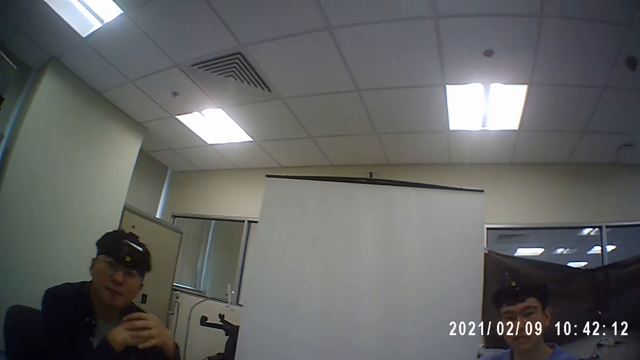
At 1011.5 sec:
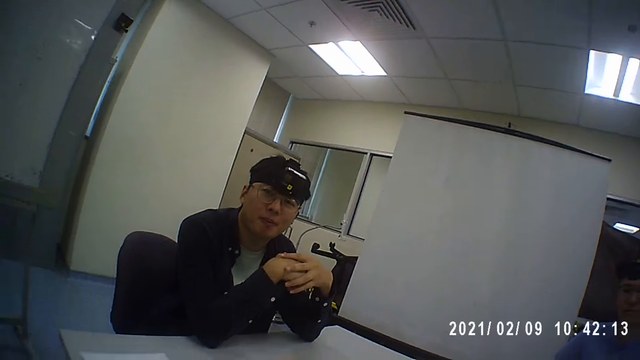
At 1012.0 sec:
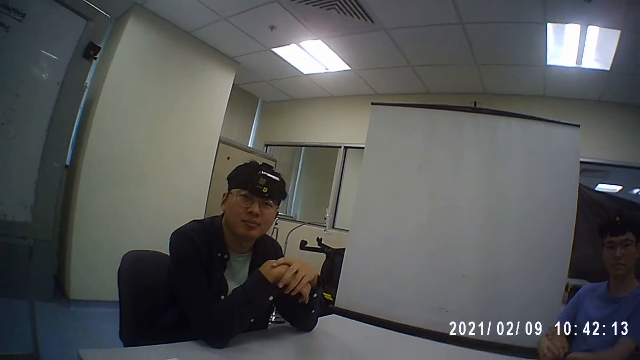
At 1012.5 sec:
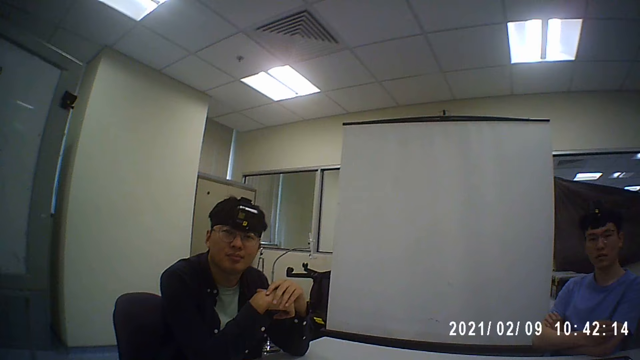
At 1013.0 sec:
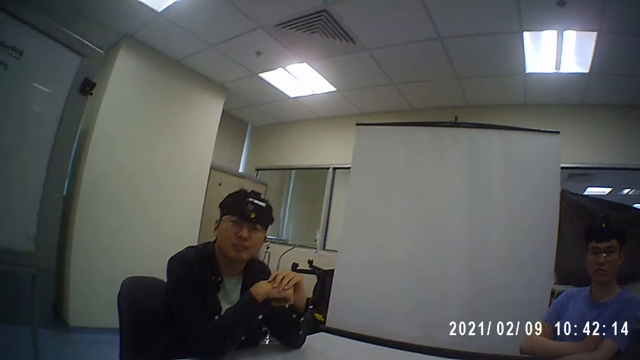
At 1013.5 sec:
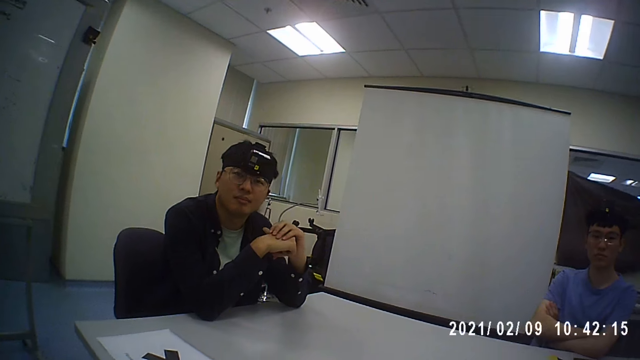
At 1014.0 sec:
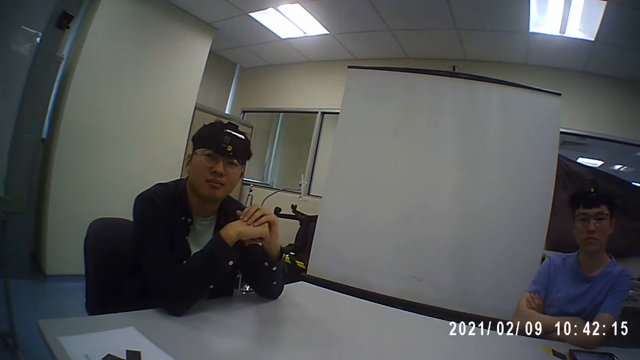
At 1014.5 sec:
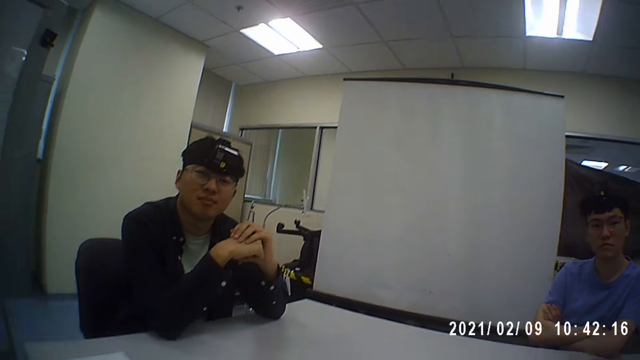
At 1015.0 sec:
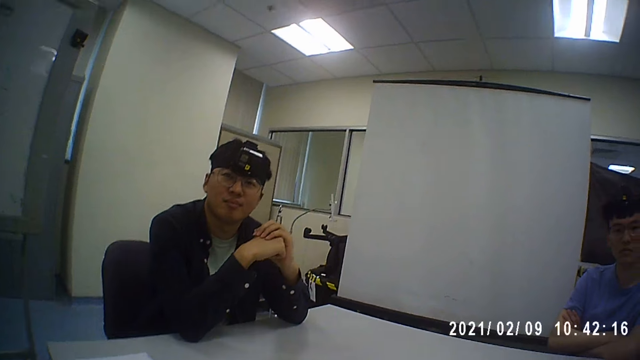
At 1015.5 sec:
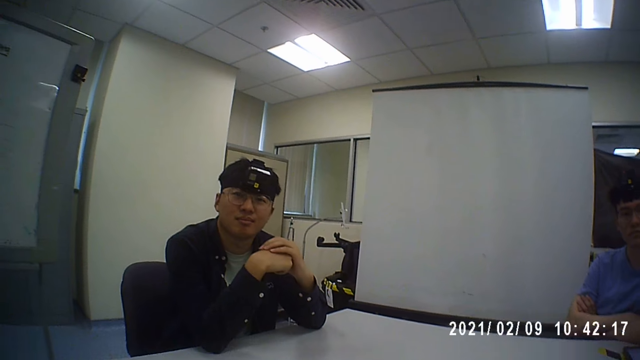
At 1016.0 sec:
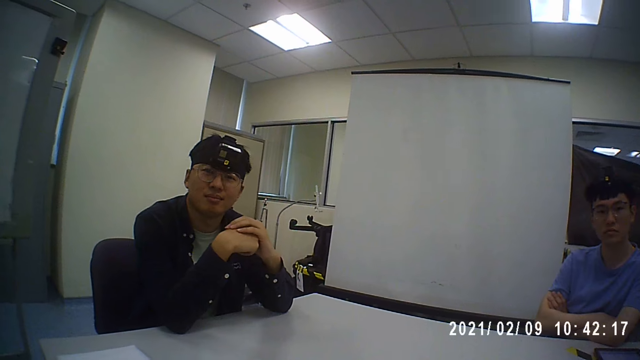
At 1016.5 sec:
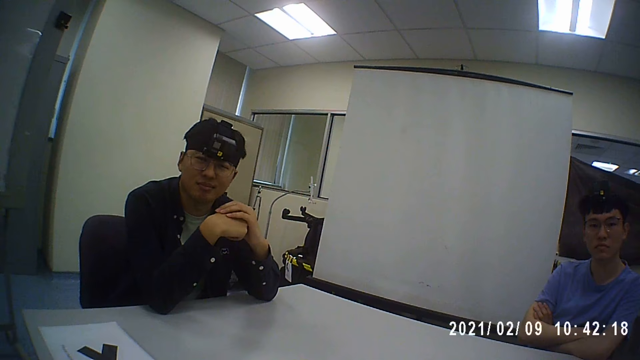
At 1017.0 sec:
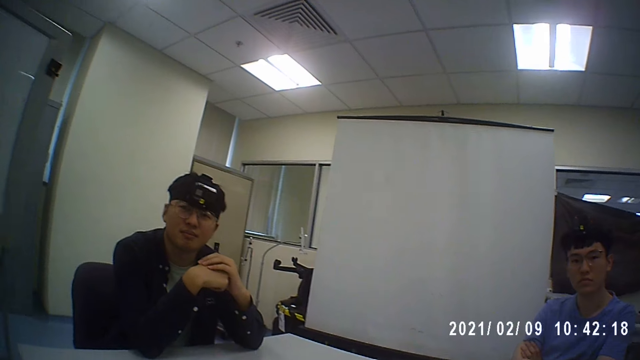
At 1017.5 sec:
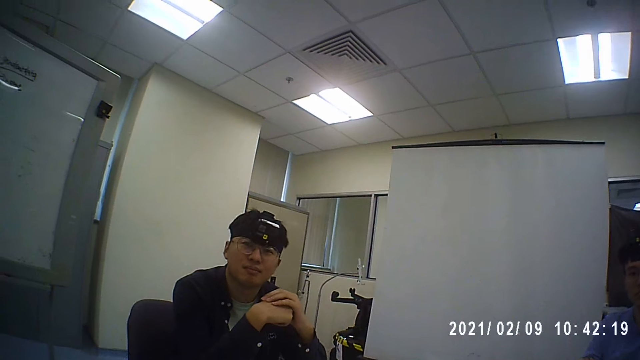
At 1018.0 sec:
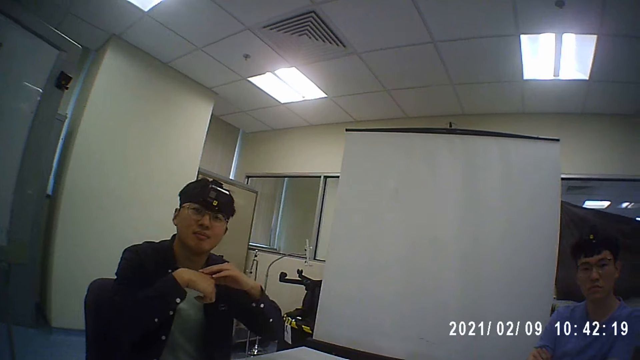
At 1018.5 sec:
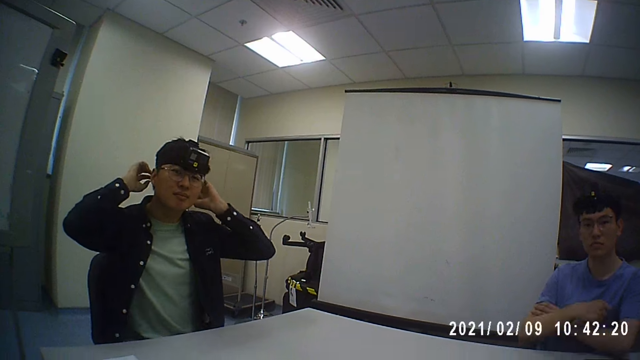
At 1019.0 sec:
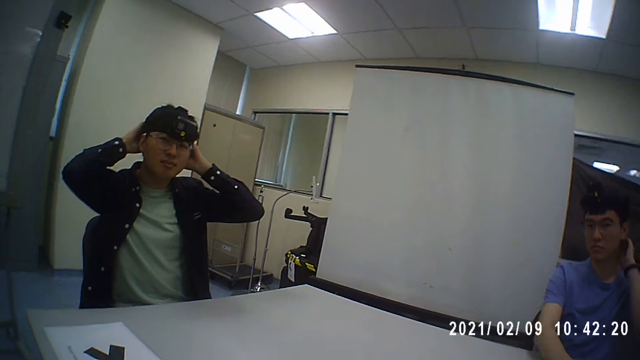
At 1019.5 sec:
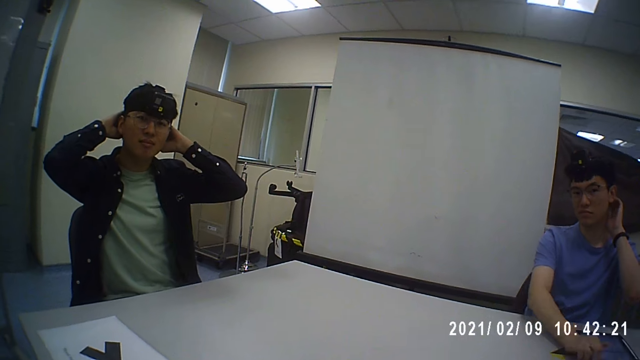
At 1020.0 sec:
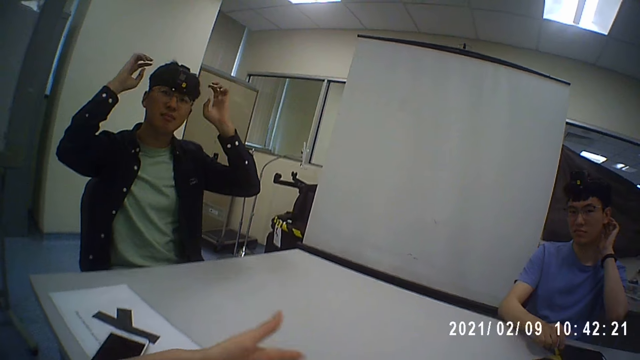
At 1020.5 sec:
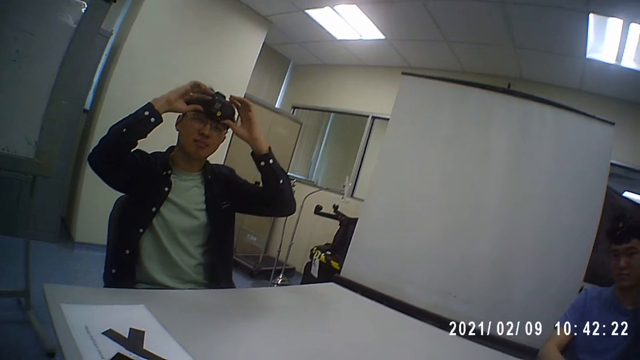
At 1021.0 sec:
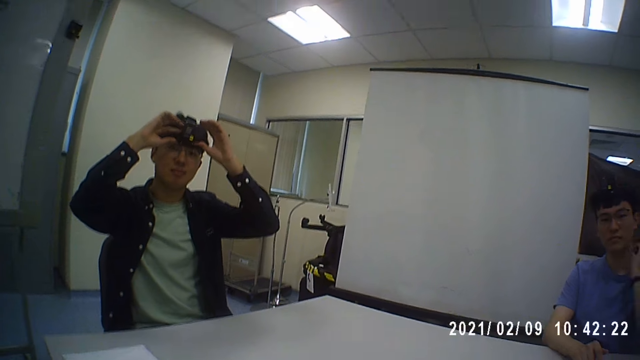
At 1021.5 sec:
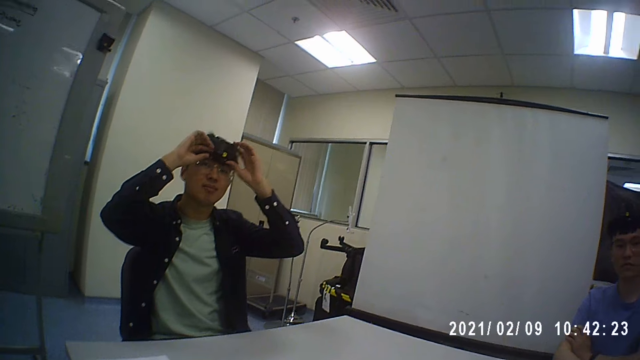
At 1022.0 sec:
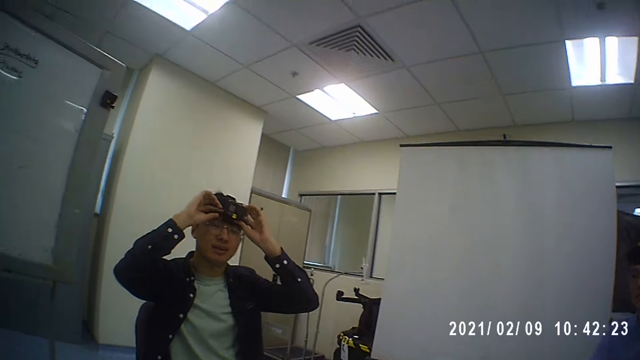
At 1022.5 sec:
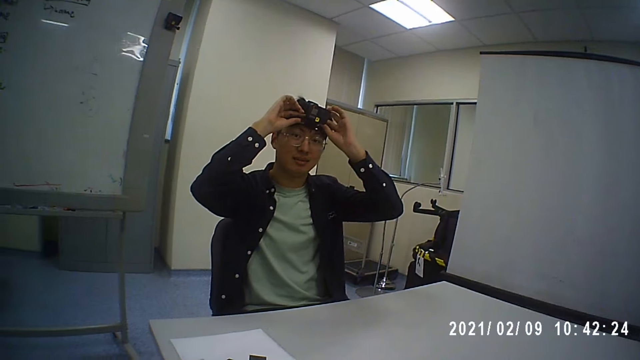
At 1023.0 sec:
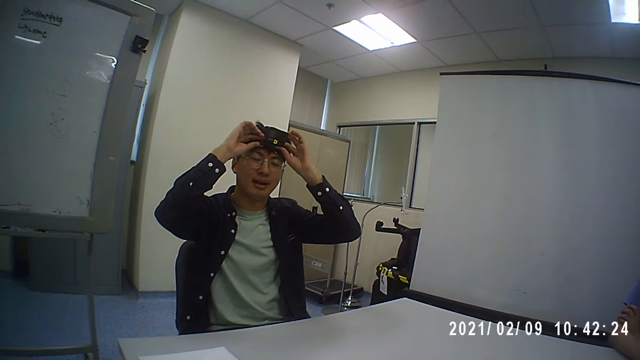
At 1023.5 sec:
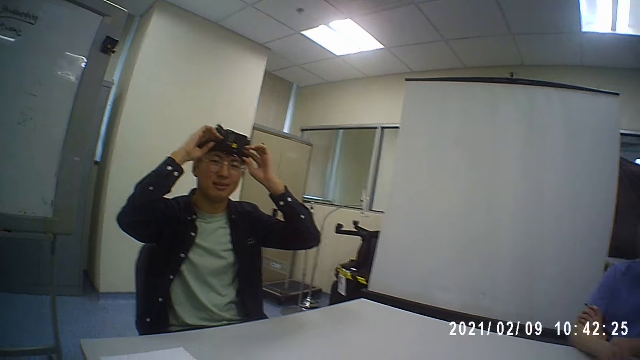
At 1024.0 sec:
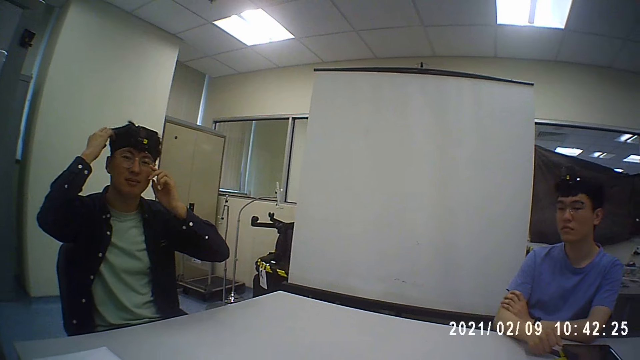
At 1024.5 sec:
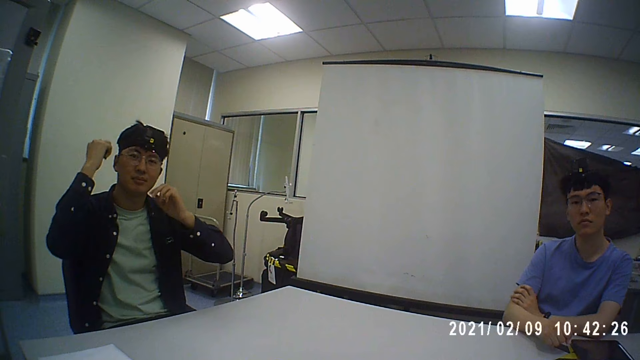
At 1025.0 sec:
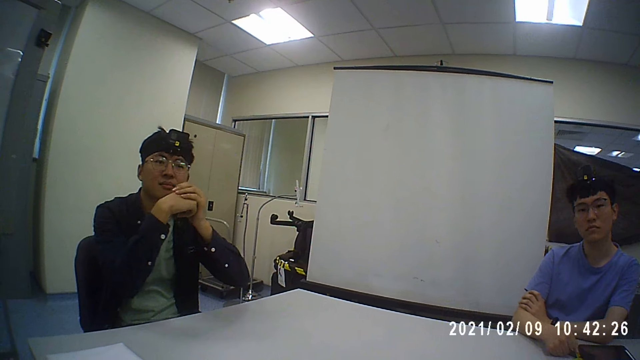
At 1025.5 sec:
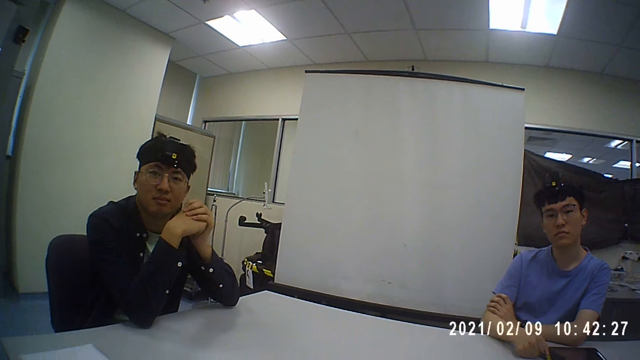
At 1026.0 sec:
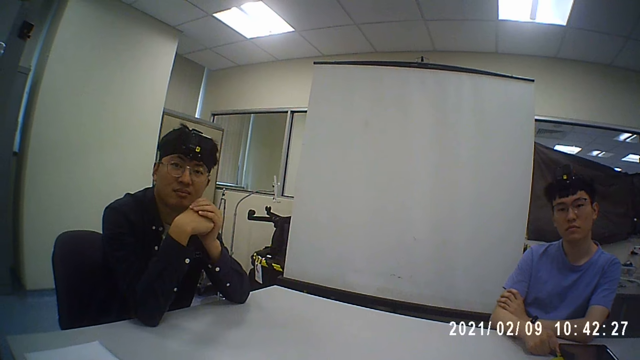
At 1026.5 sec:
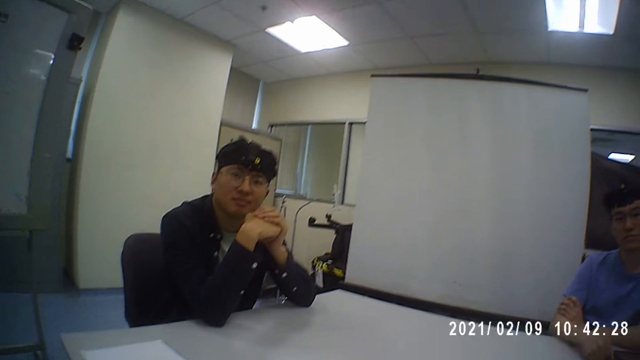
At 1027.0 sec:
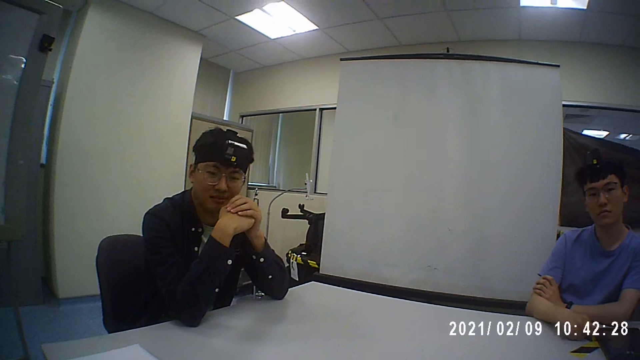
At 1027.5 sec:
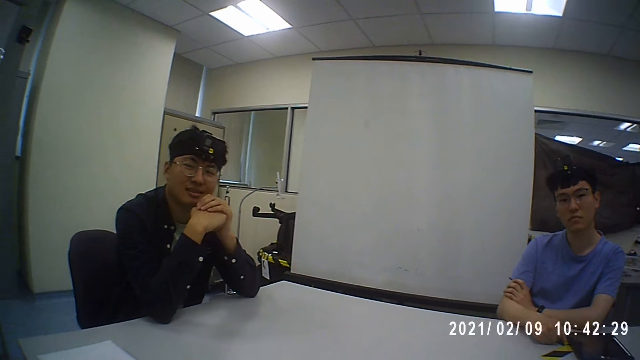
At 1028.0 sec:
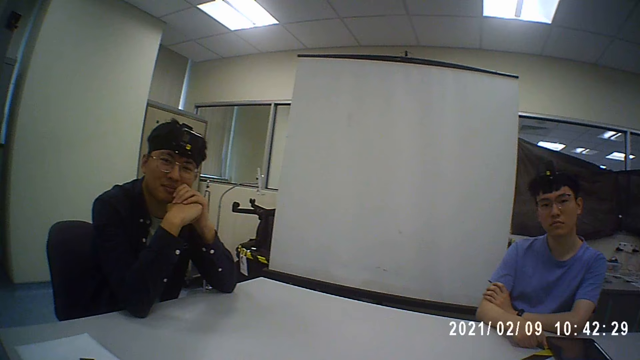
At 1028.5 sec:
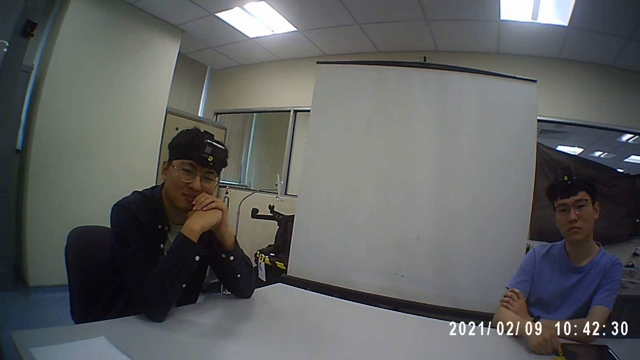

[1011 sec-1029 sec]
A man adjusts the camera on his head with both hands. Another man scratches his neck with his left hand. A person holds the camera. The first man touches his face with his left hand.
